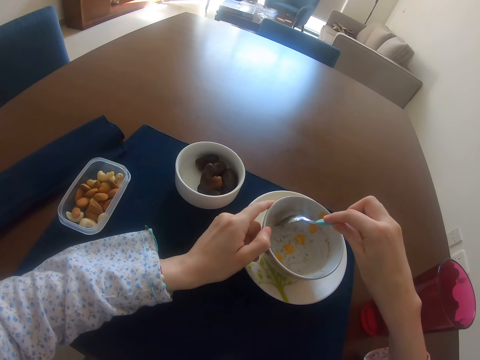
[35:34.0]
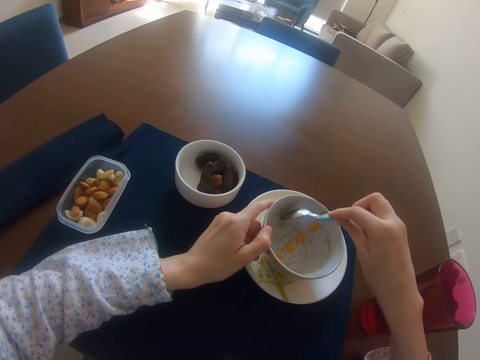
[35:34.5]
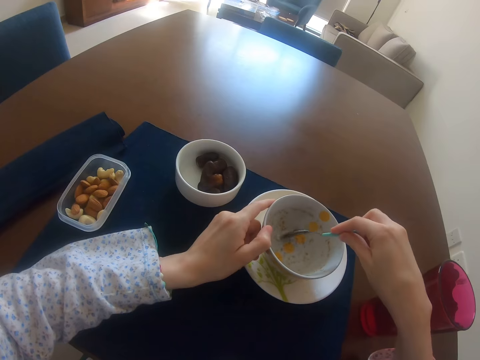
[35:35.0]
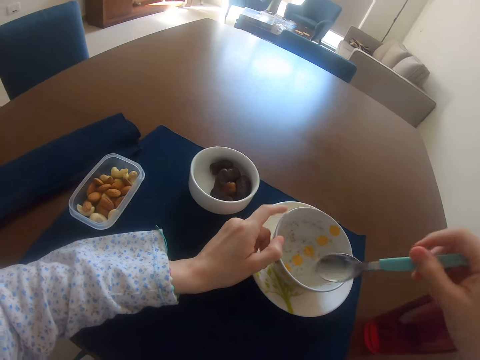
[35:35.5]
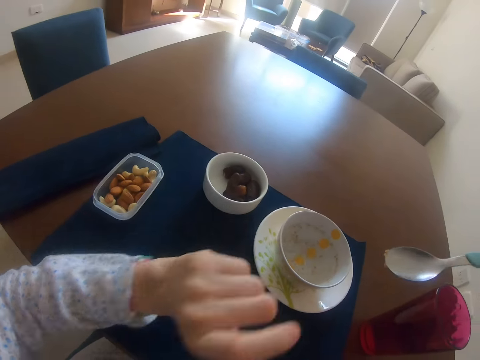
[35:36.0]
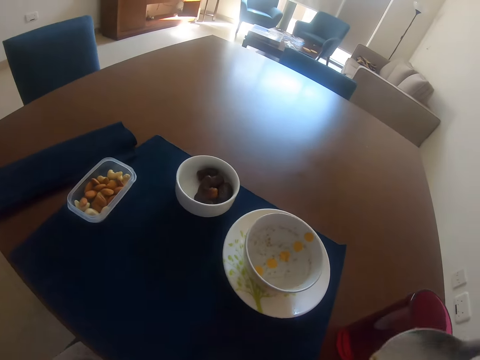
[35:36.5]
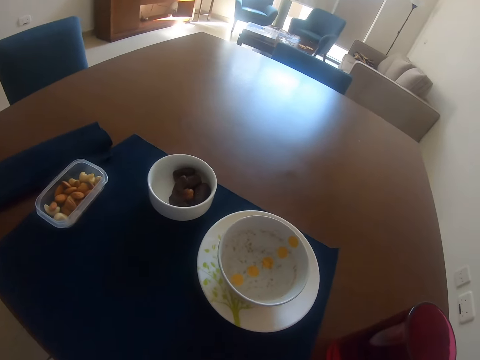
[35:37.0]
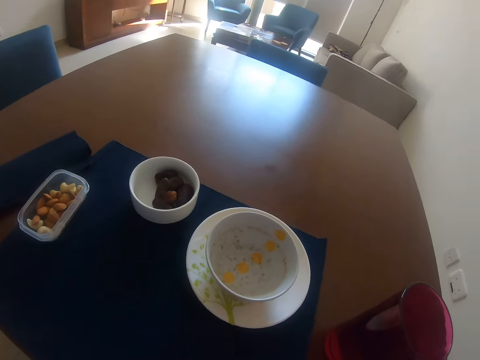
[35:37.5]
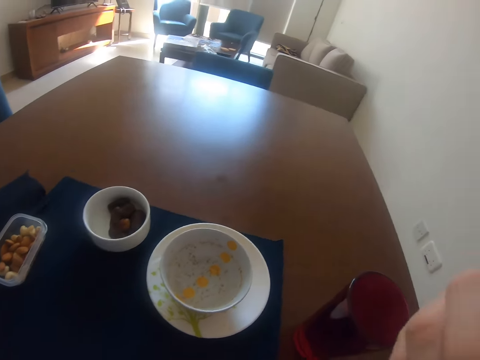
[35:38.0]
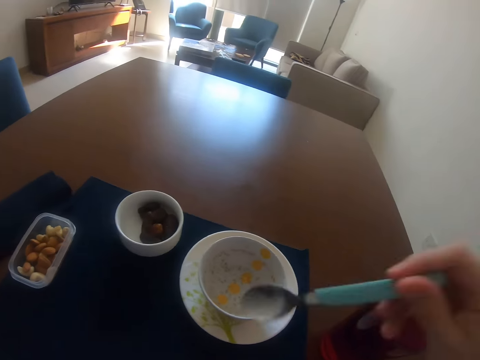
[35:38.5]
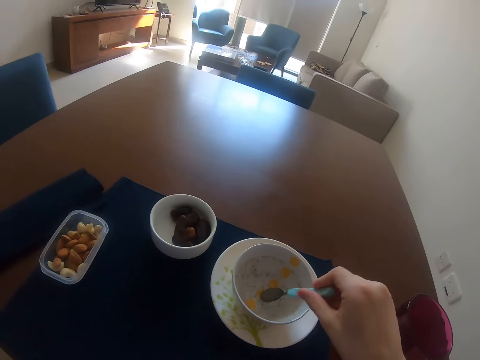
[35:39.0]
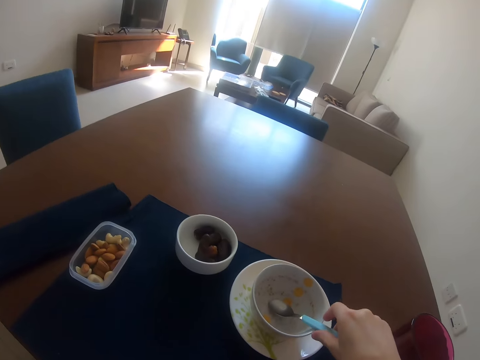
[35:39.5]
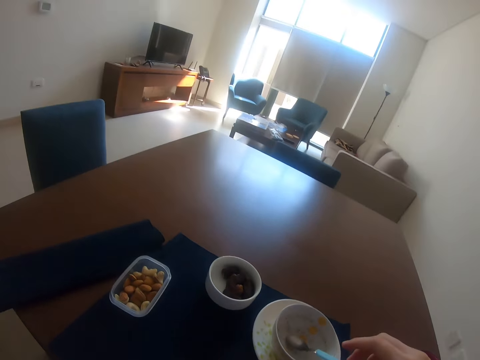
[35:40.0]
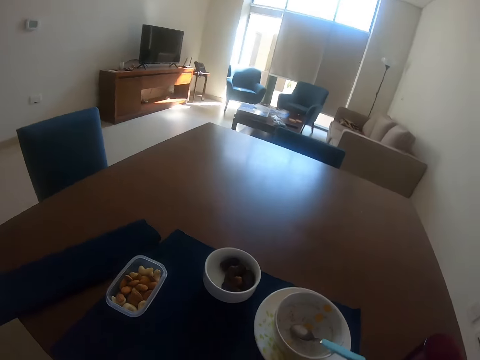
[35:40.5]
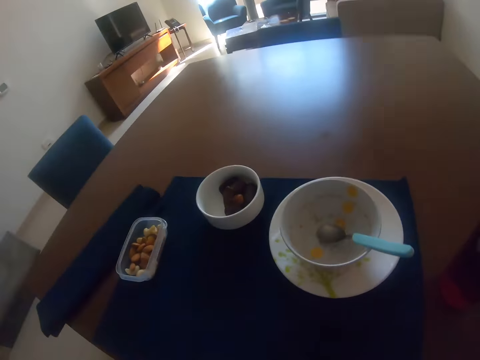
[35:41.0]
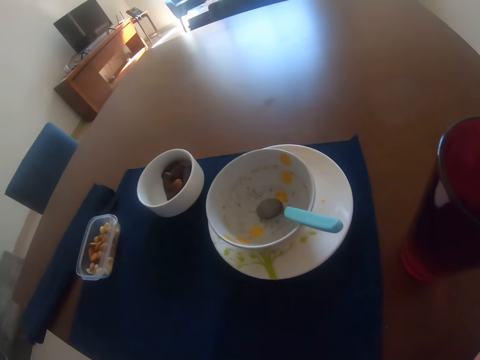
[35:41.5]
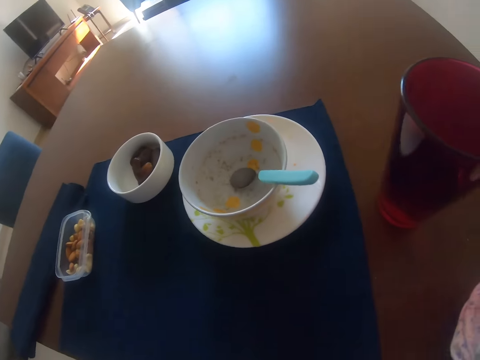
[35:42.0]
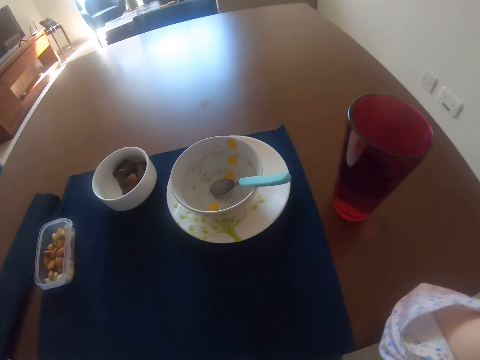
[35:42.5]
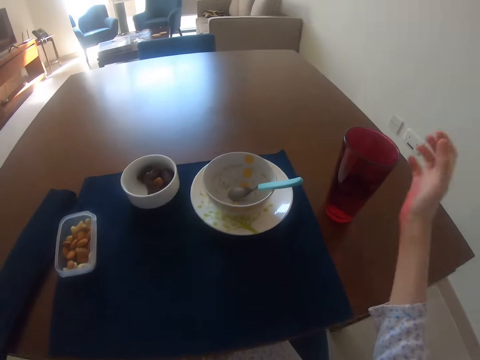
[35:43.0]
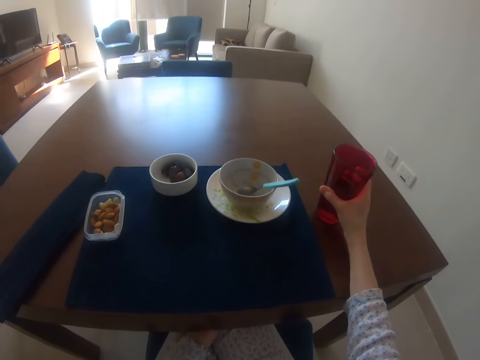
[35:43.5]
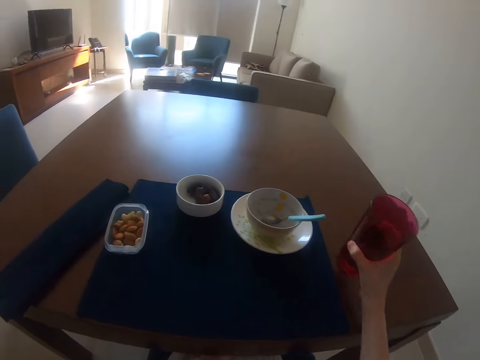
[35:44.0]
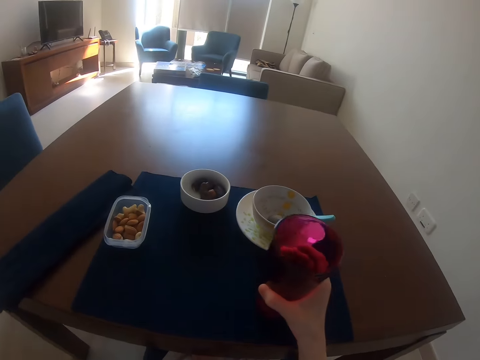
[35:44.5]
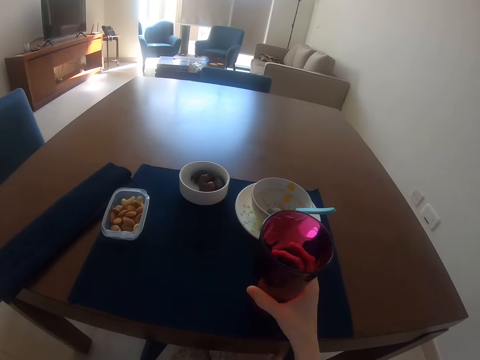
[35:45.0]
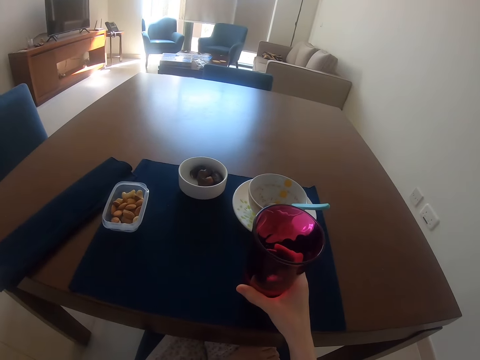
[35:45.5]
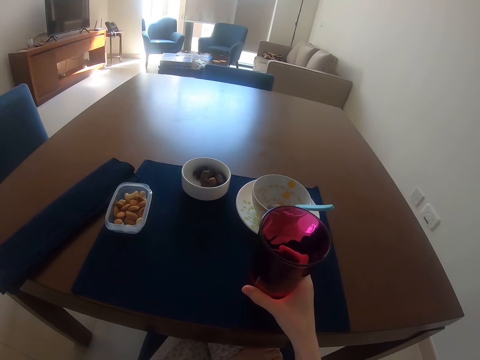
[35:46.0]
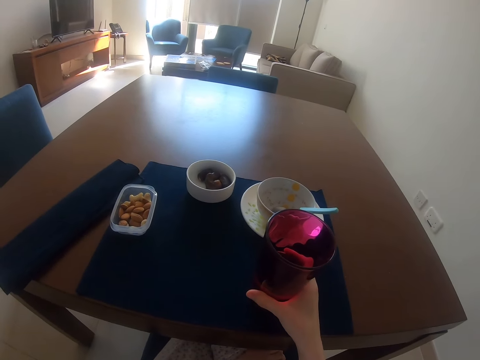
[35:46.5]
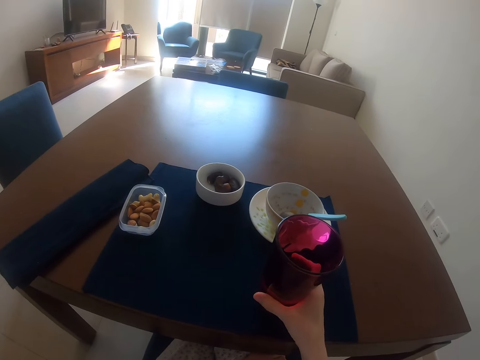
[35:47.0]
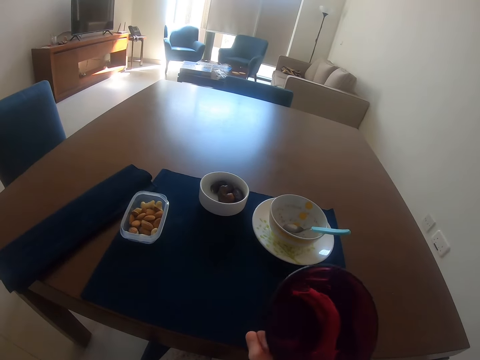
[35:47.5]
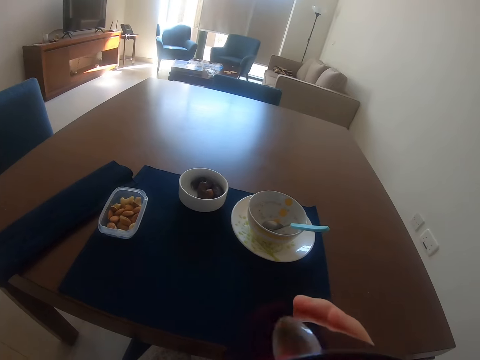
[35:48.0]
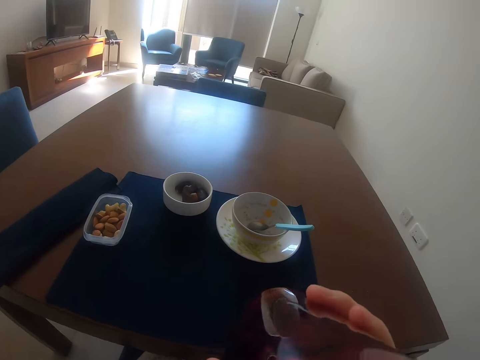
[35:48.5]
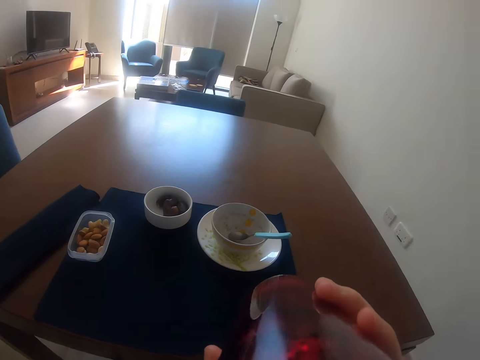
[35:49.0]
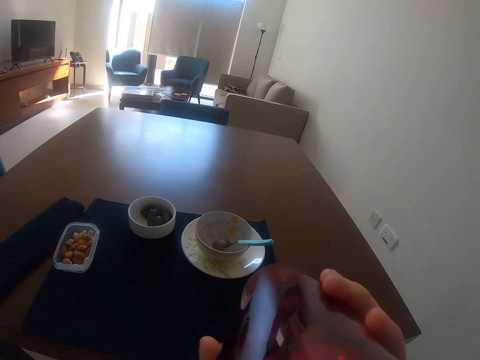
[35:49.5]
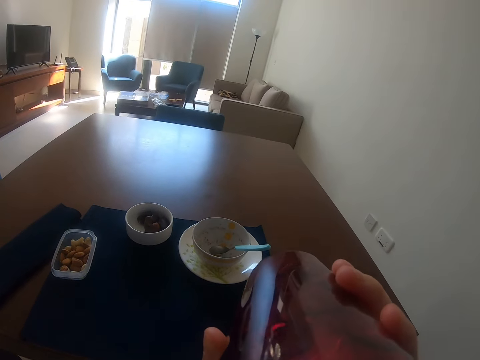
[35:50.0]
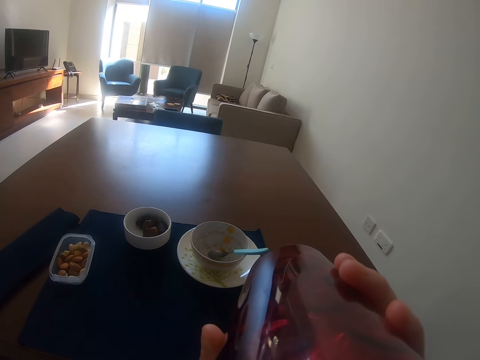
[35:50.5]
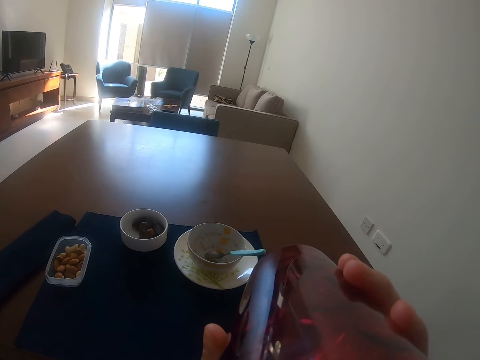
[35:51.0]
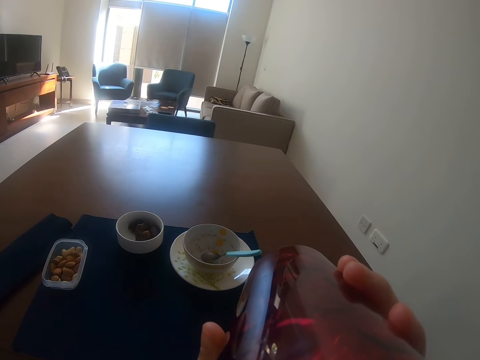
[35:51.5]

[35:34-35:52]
The camera wearer withdraws the left hand from the plate. They eat the food. They look around. They raise the left hand towards something. They place the spoon in the plate. They stare around. They move the glass. They pick the glass of water from the table and place the glass of water on the table. They look around. They pick the glass of water from the table and drink the water.

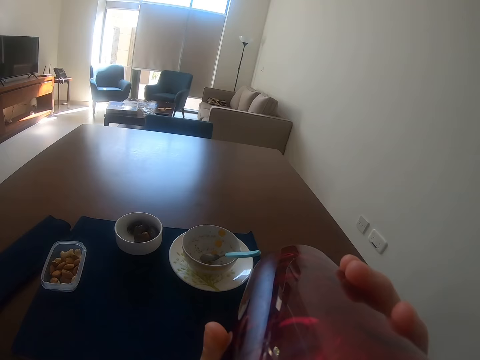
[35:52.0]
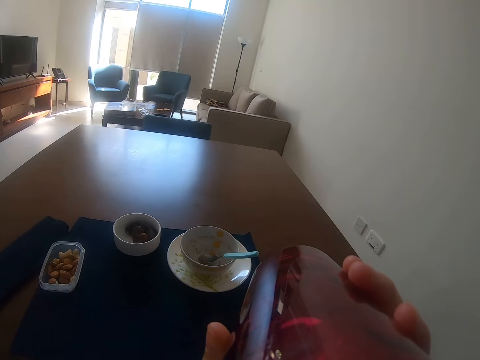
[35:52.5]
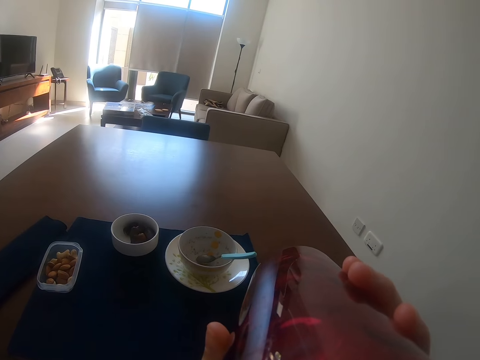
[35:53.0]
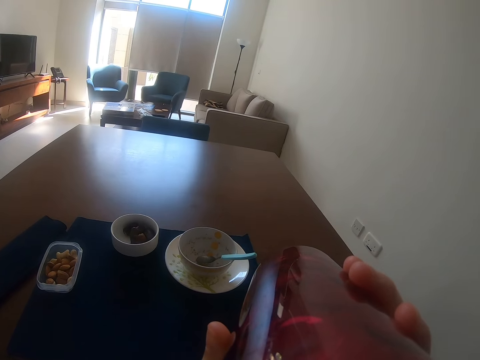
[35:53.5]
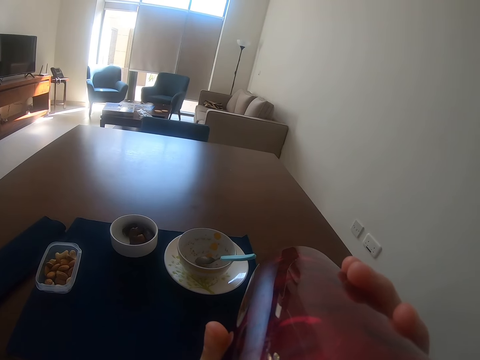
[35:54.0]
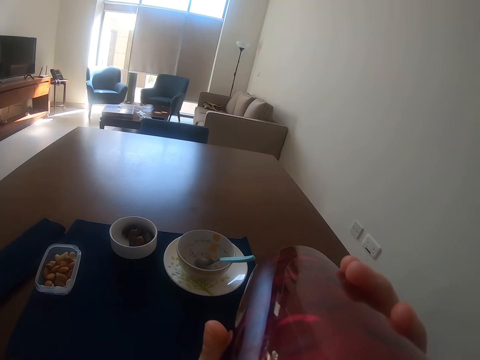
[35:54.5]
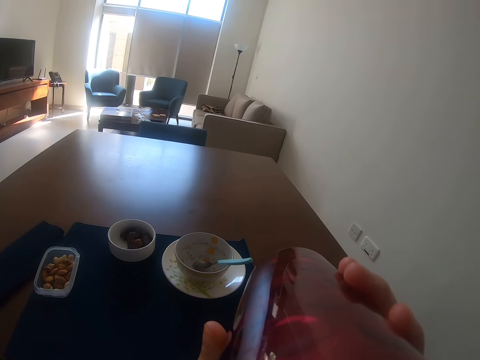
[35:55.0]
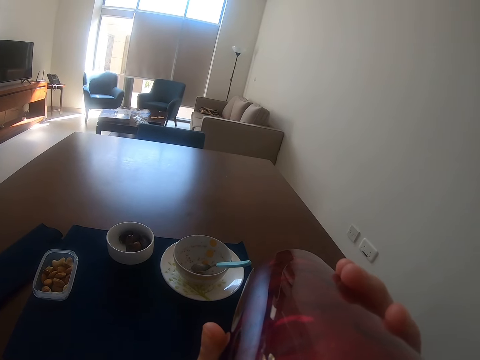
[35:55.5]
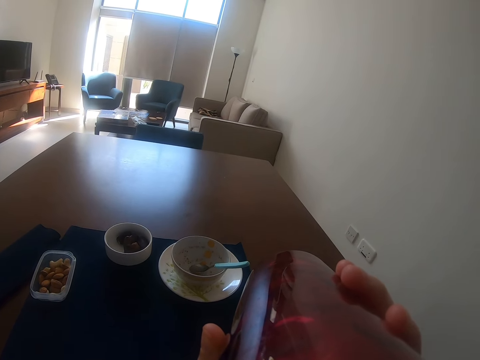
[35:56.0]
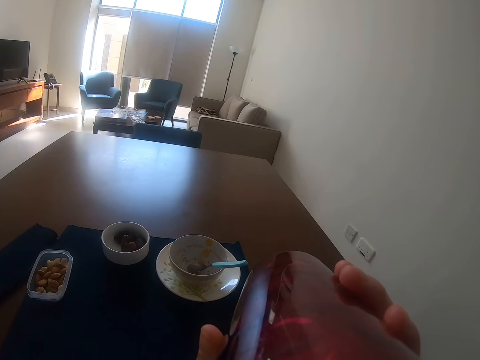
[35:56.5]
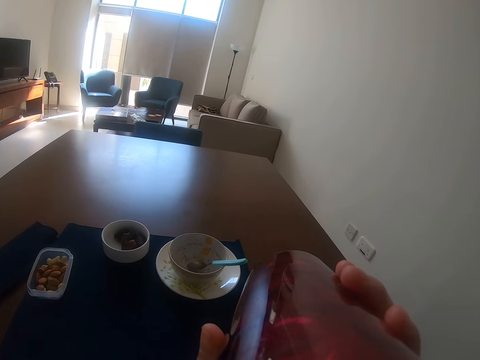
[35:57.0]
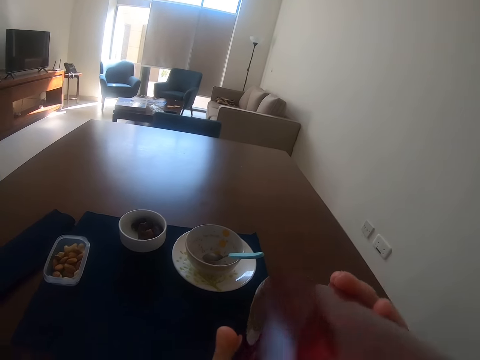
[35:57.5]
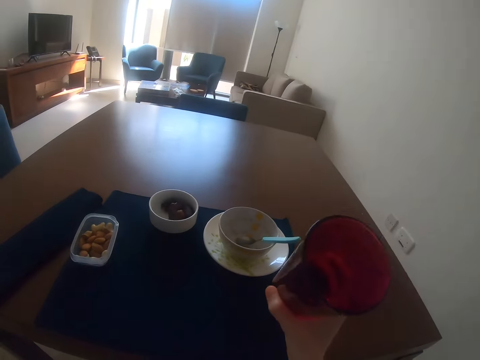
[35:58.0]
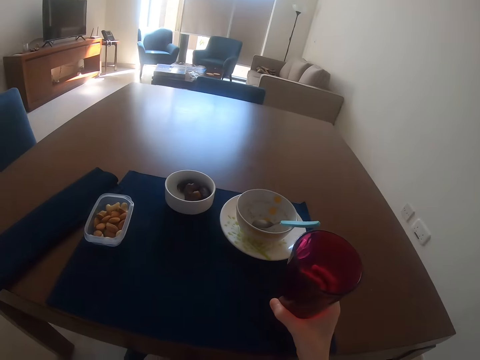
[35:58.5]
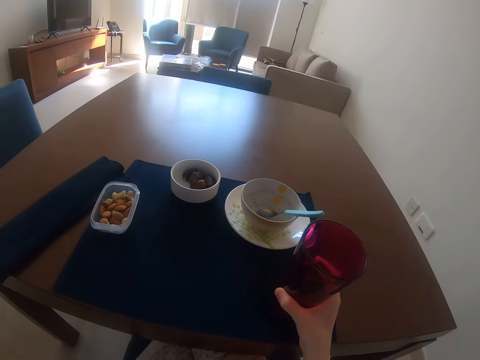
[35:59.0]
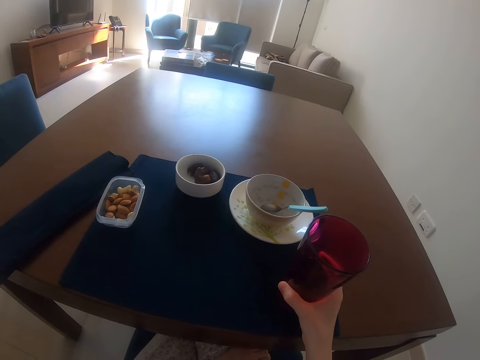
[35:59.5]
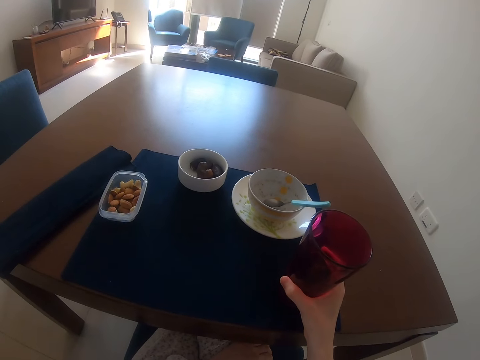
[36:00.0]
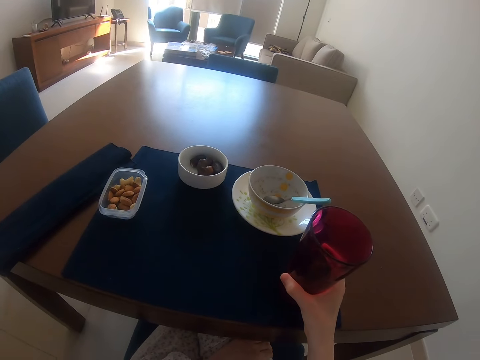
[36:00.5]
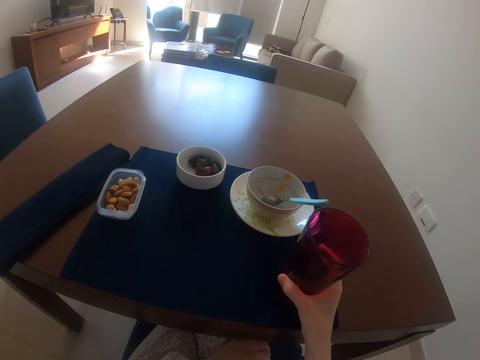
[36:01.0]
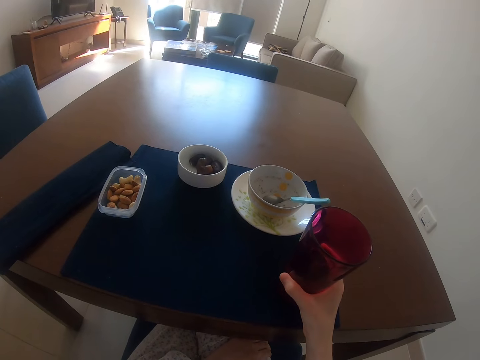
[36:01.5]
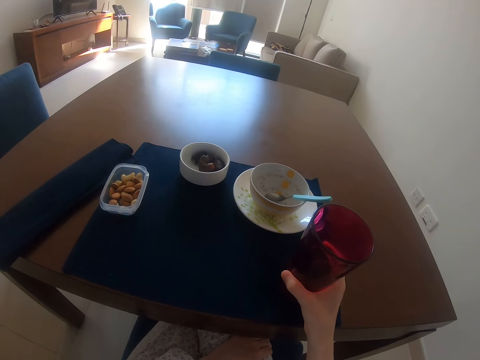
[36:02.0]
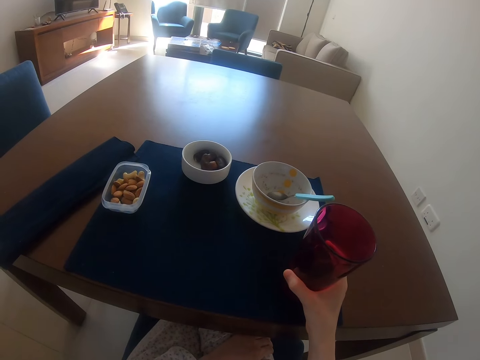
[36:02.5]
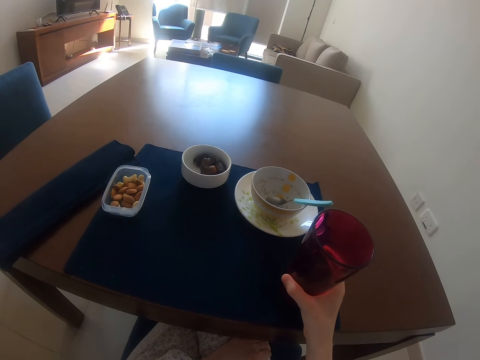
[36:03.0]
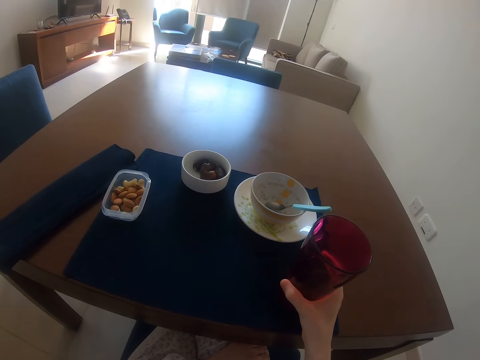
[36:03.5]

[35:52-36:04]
The camera wearer places the glass of water on the table. They stare around. They stare at the table.
